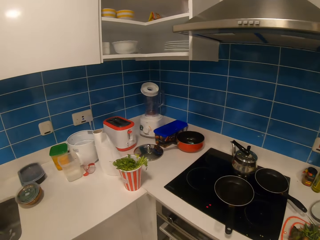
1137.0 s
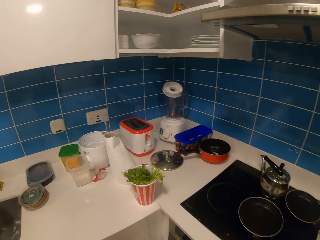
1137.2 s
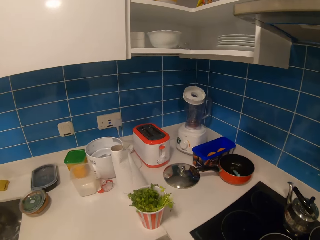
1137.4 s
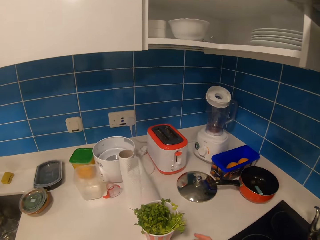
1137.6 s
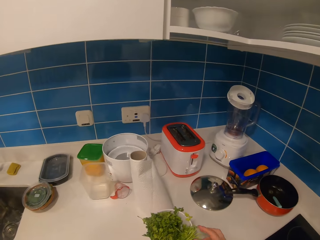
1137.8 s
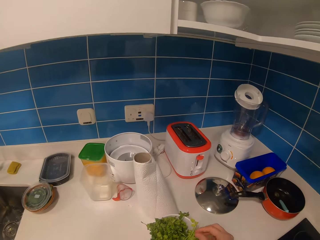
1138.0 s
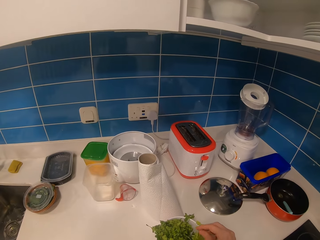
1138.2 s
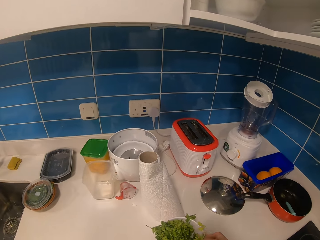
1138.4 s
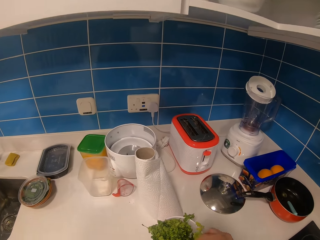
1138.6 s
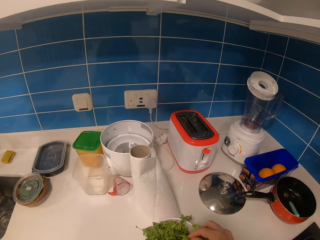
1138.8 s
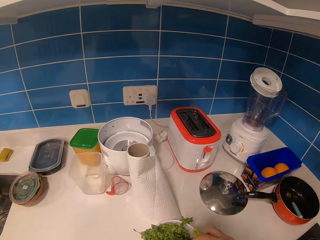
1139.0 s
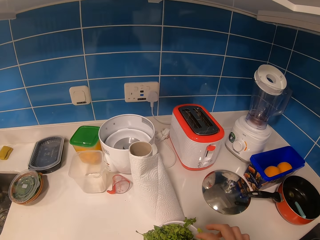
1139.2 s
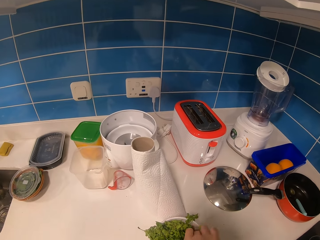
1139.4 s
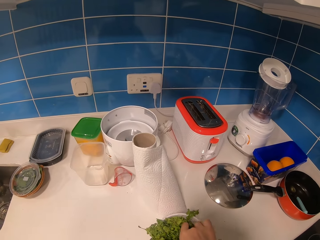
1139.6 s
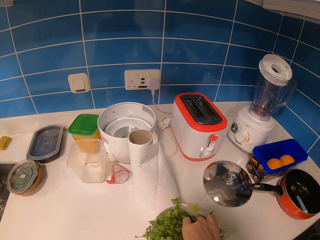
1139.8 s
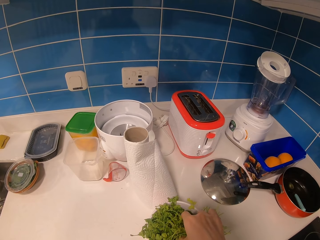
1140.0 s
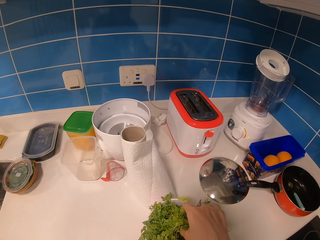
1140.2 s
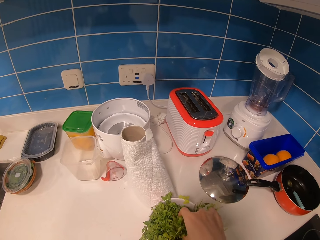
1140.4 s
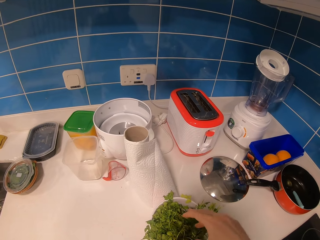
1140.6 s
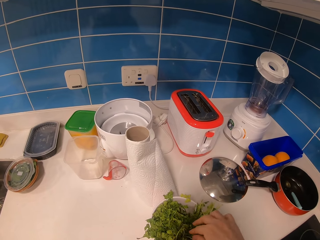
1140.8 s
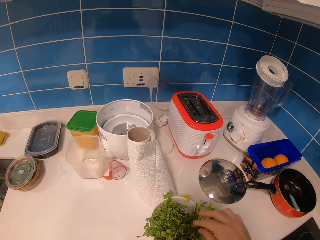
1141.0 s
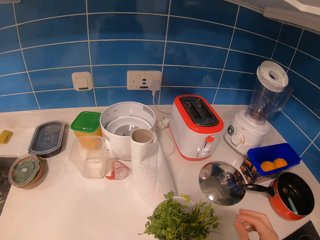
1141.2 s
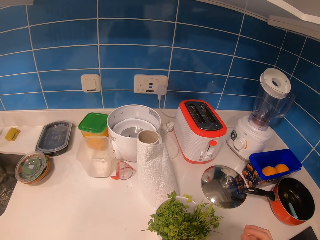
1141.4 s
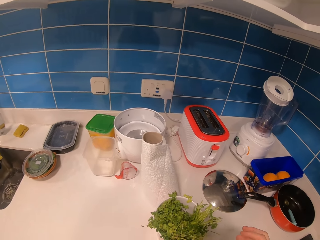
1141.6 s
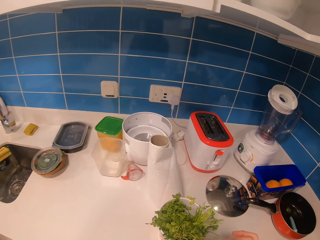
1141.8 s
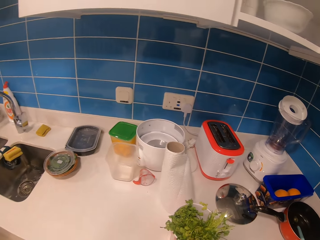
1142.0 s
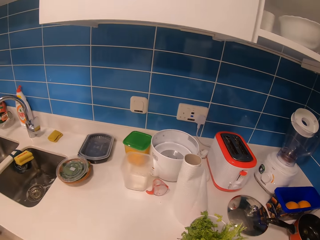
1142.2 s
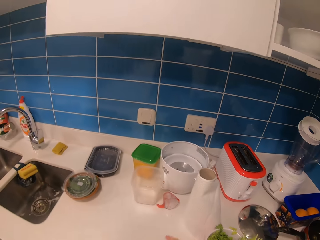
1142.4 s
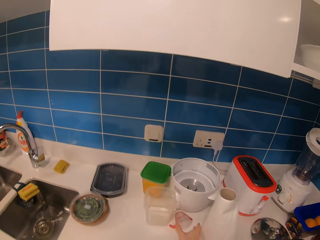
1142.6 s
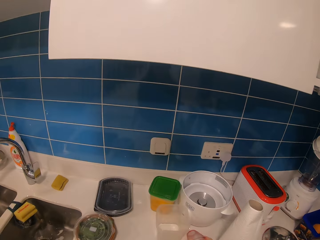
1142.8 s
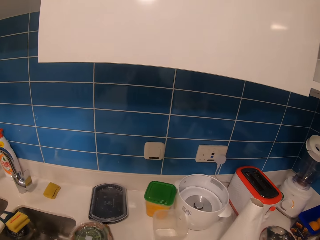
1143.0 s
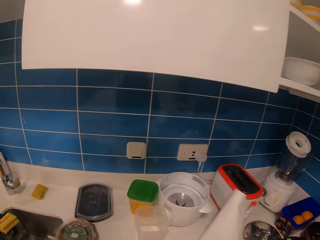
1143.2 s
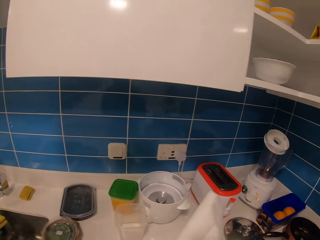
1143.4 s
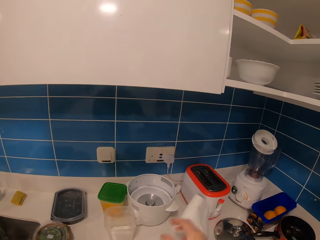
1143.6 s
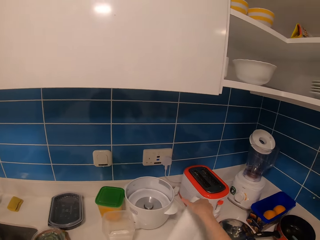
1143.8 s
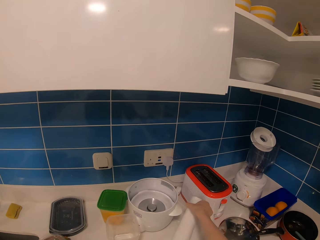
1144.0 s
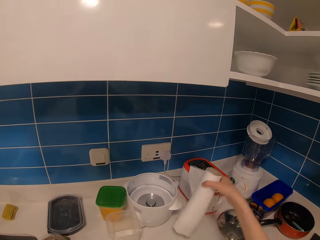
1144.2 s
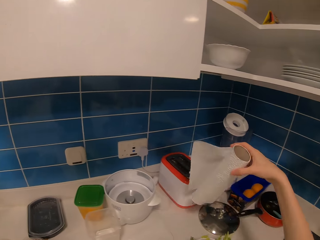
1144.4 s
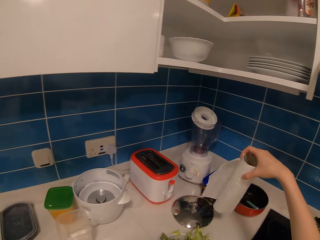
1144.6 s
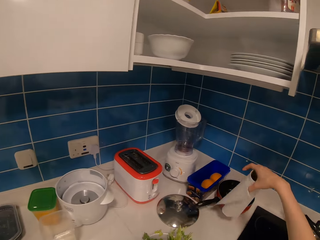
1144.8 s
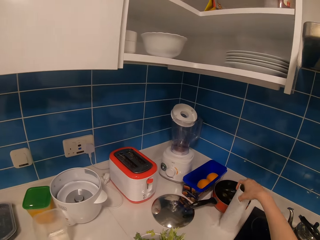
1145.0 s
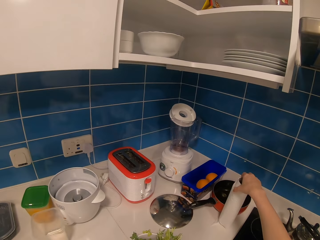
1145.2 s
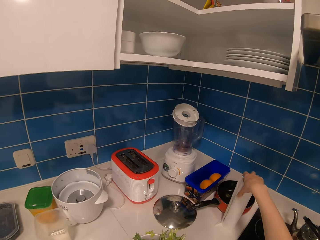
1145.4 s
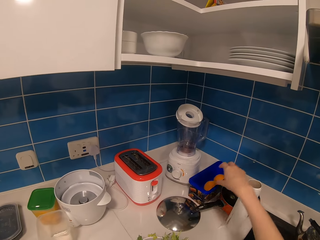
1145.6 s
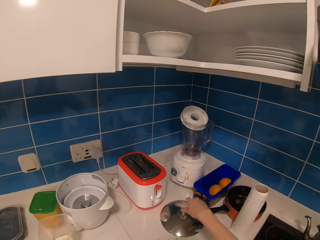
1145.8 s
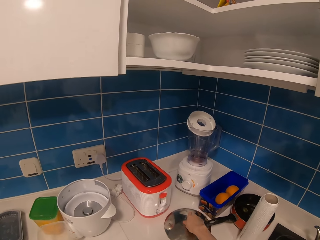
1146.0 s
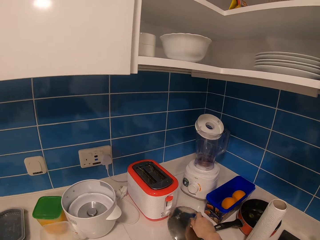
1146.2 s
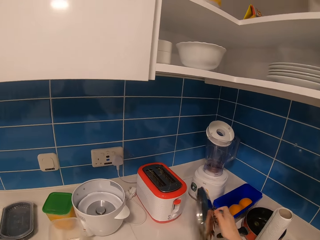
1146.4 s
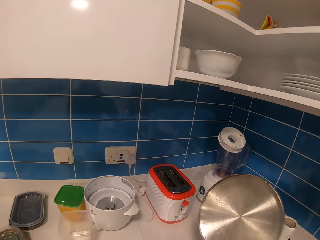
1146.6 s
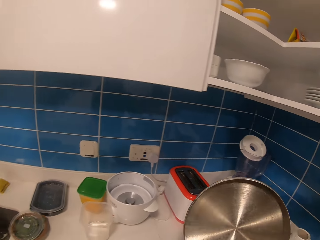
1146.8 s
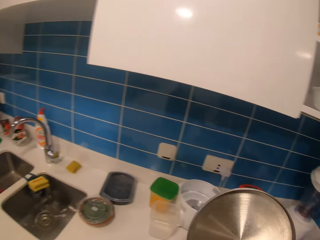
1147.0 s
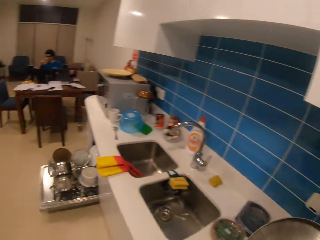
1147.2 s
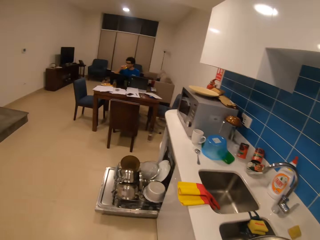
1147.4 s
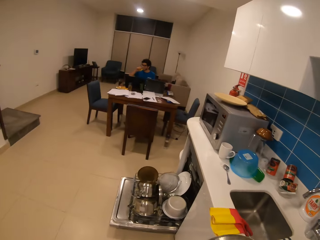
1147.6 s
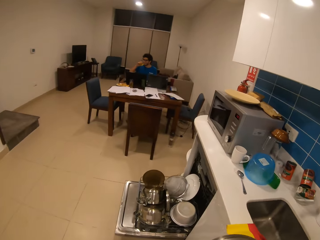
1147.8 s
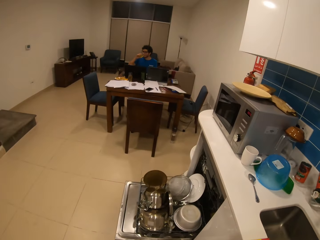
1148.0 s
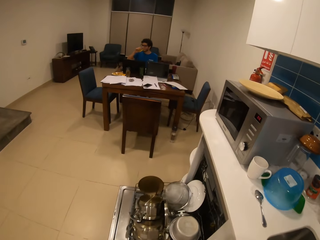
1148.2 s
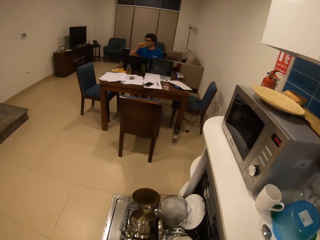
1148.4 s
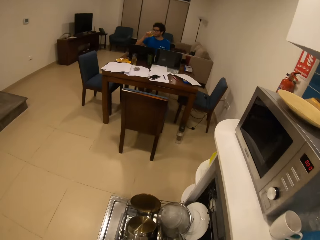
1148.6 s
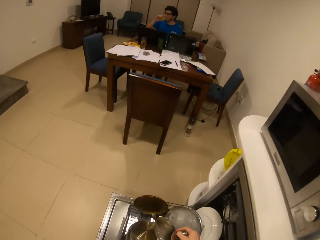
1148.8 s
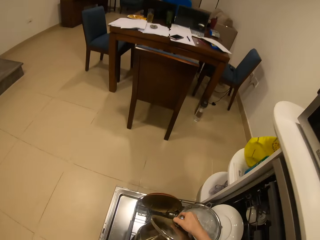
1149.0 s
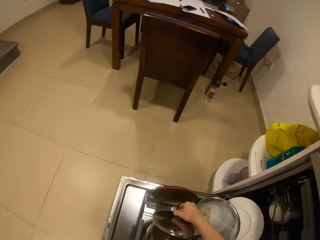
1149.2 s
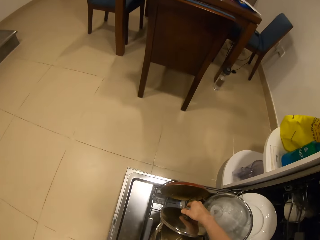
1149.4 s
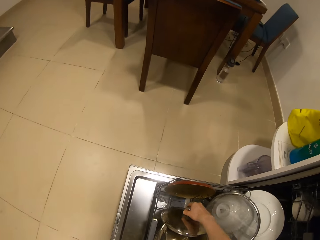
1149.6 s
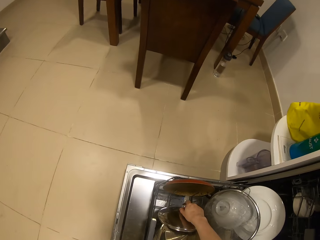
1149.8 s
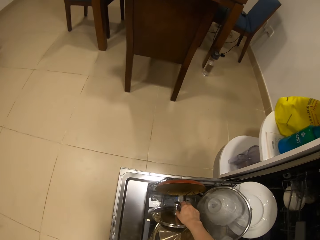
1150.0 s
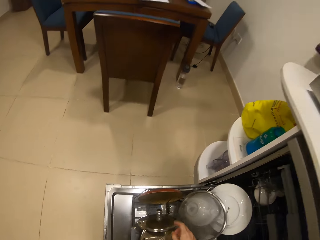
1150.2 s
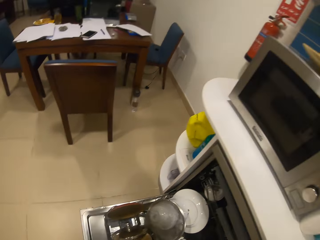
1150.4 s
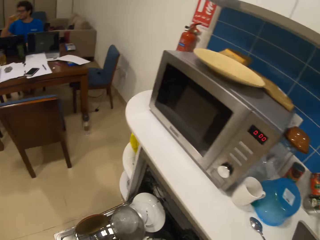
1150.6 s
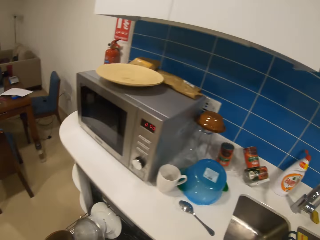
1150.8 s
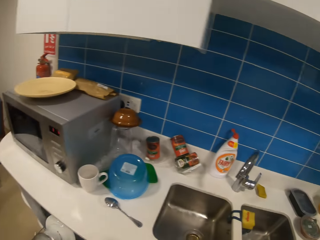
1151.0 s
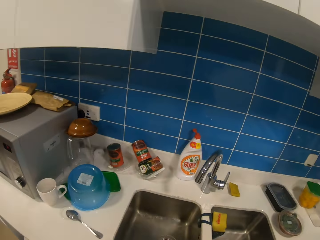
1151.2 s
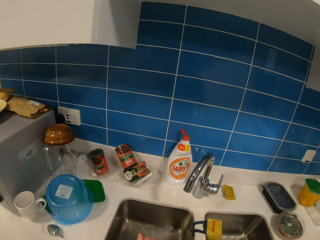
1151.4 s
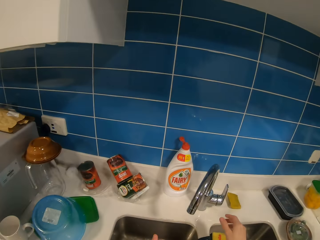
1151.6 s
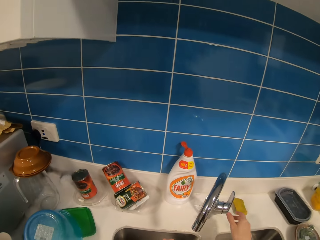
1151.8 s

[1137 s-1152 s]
The camera wearer touches the coriander leaves. They pick up a serviette. They put the serviette on the surface. They take the pot lid. They put the lid on the rack.

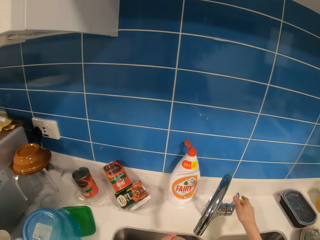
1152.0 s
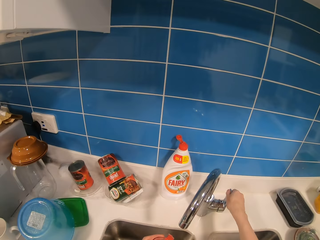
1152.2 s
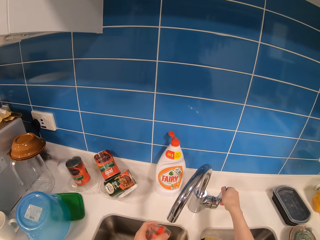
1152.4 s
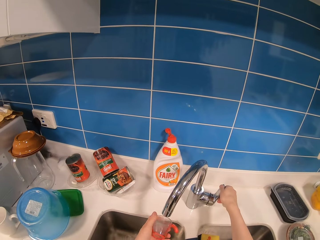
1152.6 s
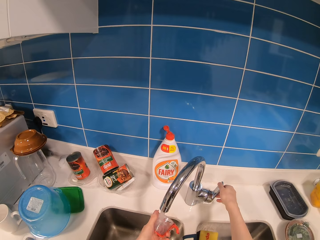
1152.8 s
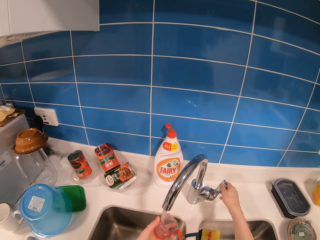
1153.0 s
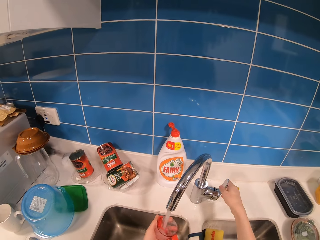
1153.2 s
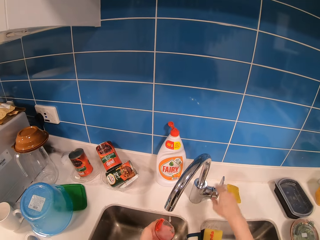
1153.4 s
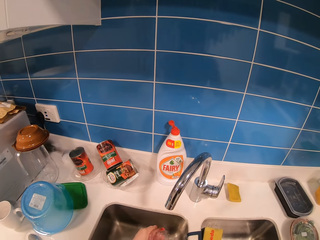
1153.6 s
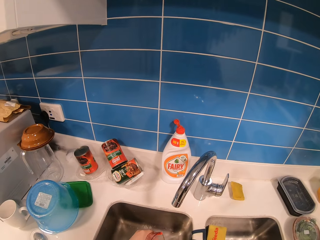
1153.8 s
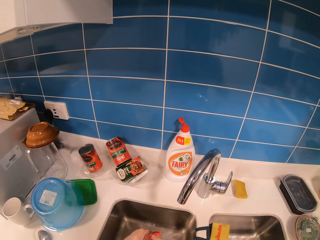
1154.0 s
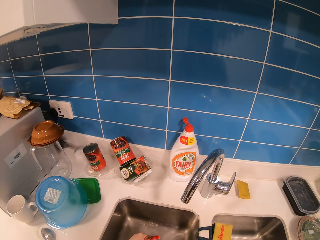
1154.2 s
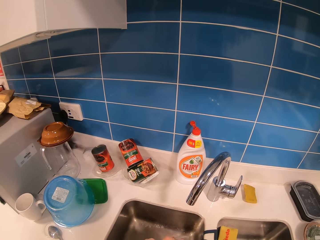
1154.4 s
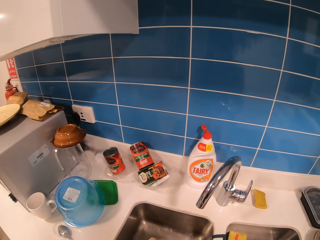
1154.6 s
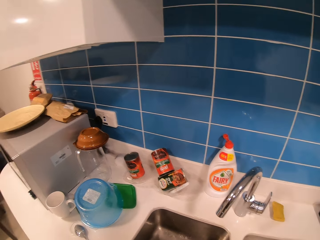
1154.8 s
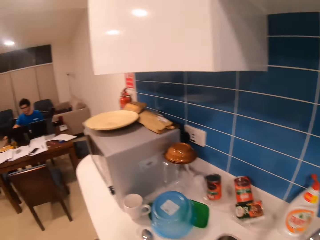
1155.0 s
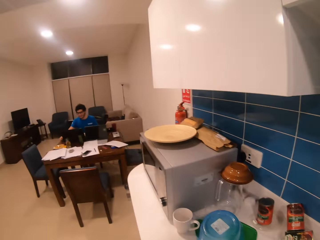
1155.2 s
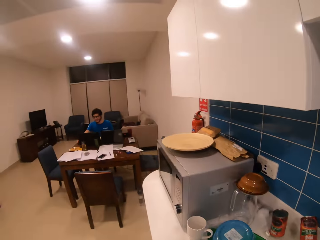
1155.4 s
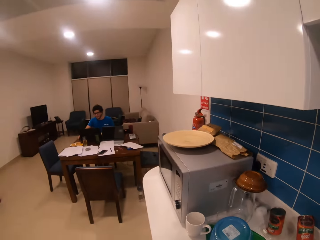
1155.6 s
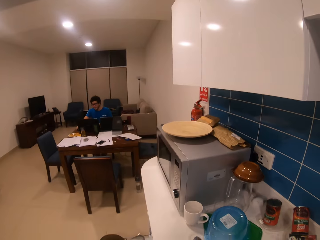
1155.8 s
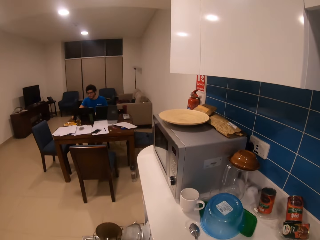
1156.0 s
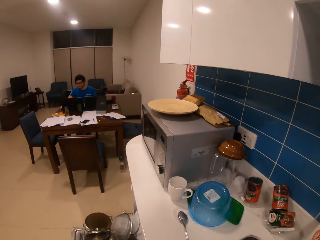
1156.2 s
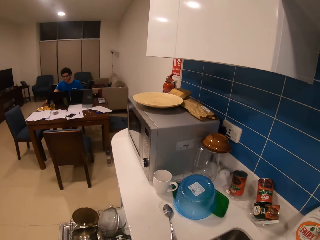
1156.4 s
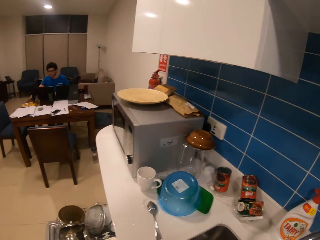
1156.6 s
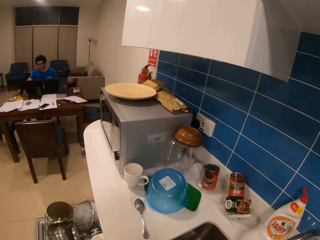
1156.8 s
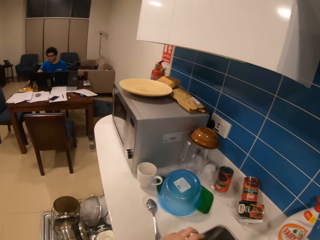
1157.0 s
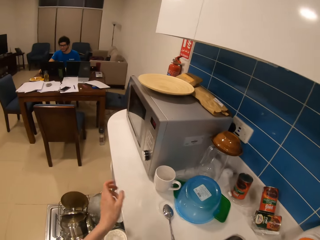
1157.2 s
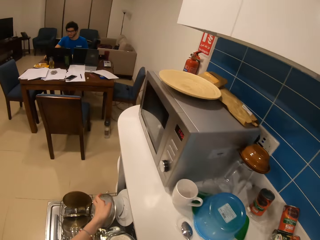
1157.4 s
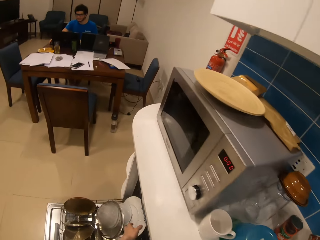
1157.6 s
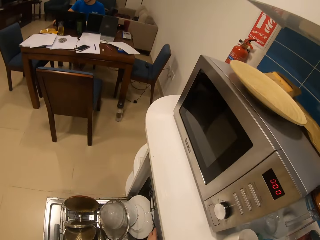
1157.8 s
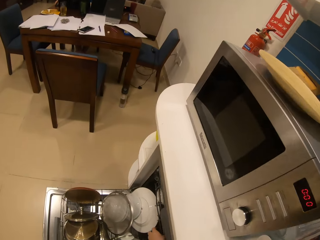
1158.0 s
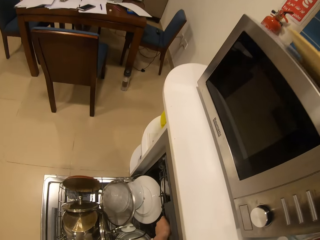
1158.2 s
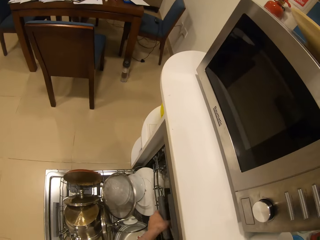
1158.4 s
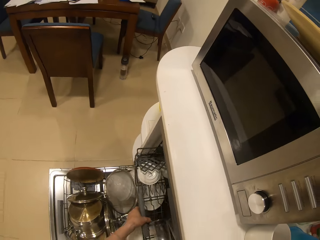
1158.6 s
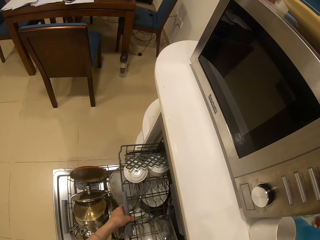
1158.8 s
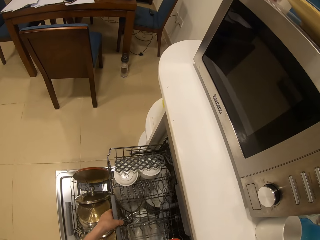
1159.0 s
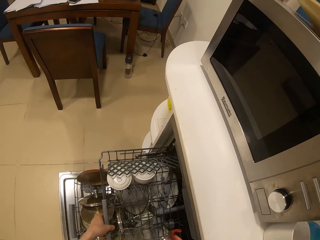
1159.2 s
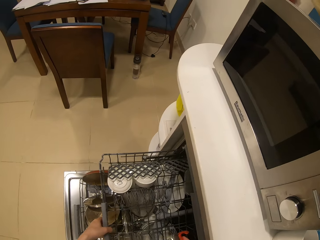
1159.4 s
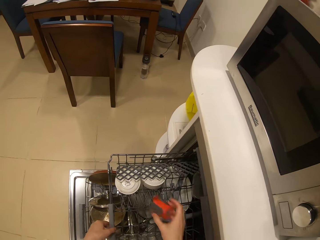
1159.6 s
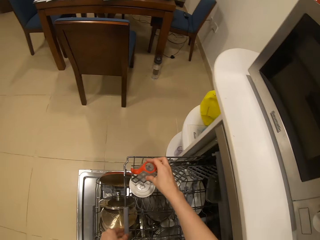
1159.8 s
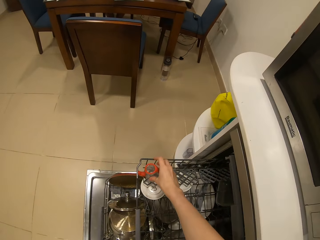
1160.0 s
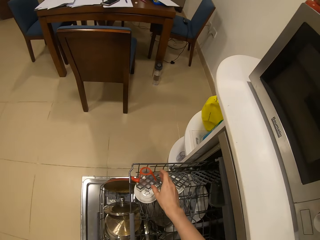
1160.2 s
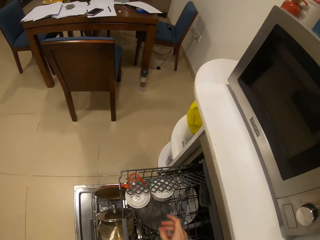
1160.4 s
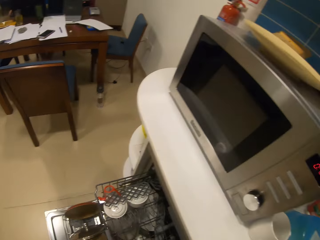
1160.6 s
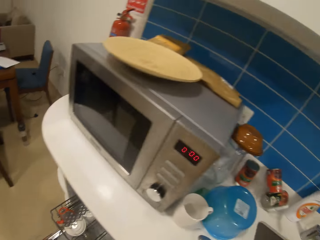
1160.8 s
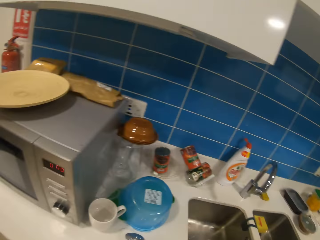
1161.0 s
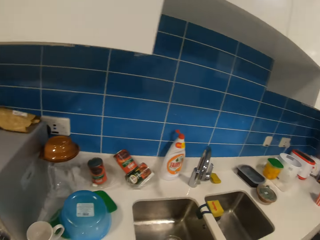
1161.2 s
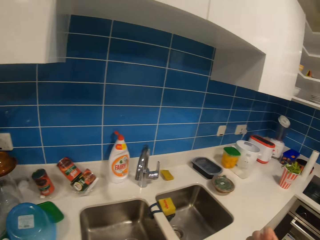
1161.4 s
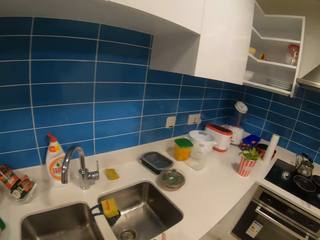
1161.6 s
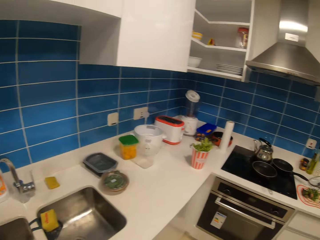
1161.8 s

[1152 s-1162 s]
The camera wearer turns on the tap. He rinses a plastic cap. He sits beside his laptop. He pulls out the rack. He puts the plastic cap on the rack.
